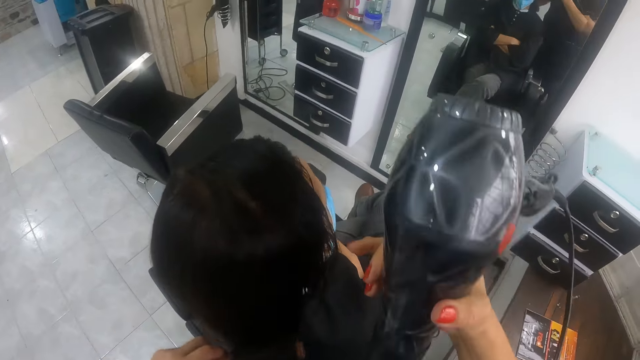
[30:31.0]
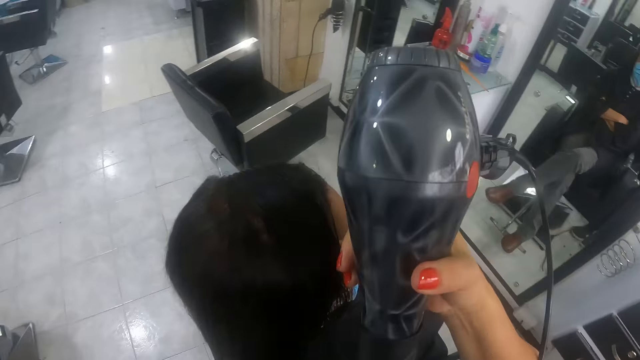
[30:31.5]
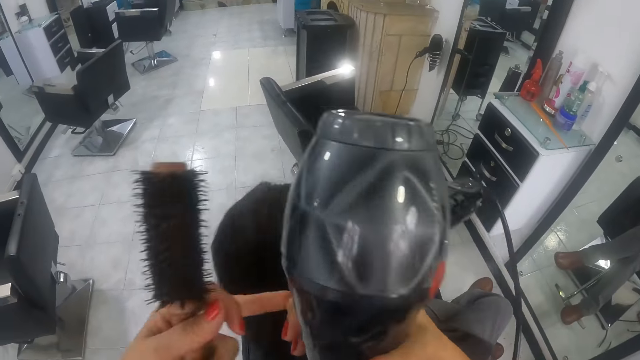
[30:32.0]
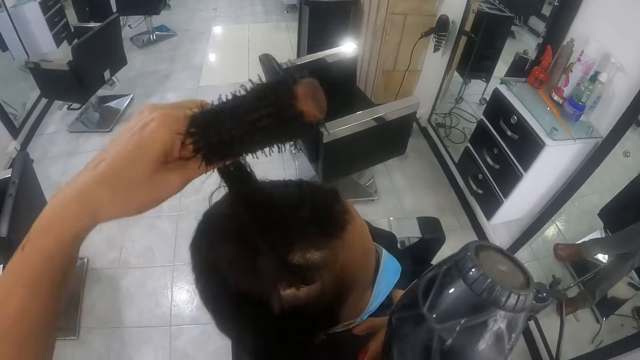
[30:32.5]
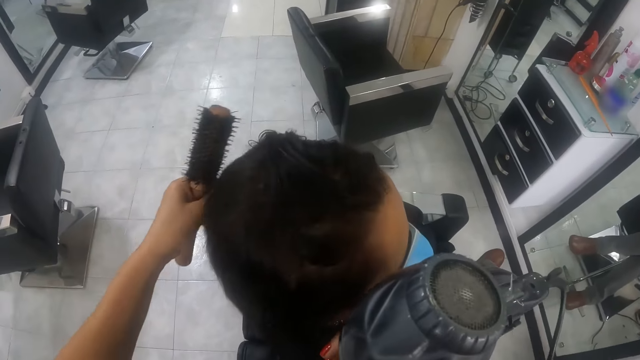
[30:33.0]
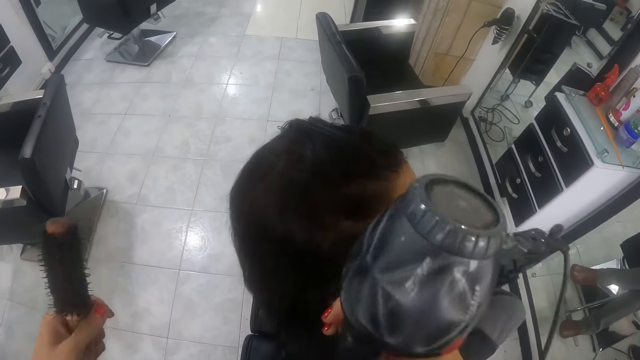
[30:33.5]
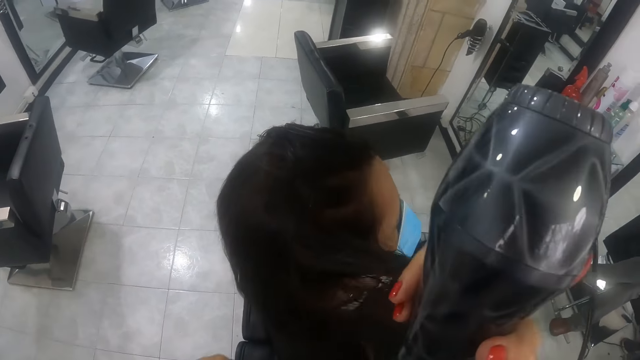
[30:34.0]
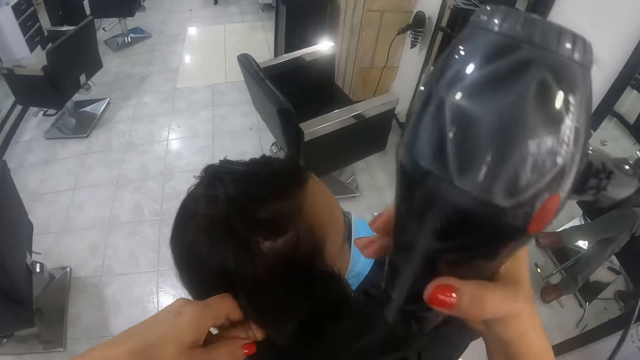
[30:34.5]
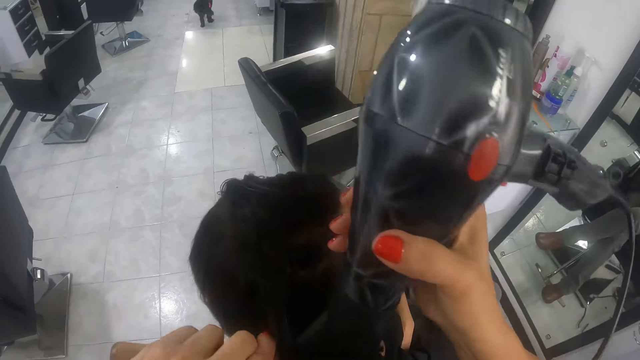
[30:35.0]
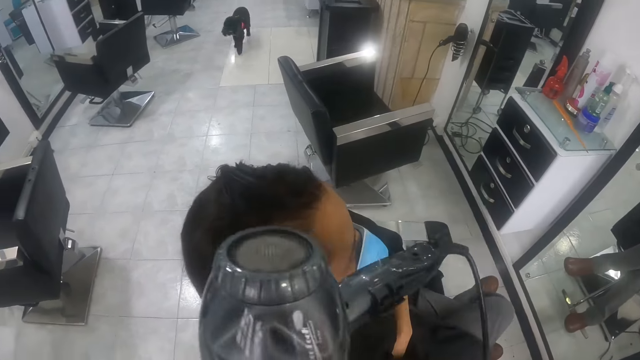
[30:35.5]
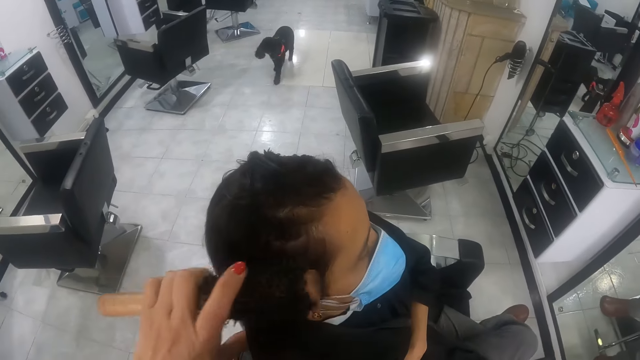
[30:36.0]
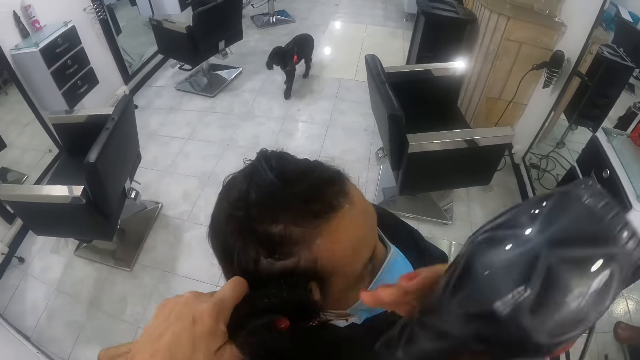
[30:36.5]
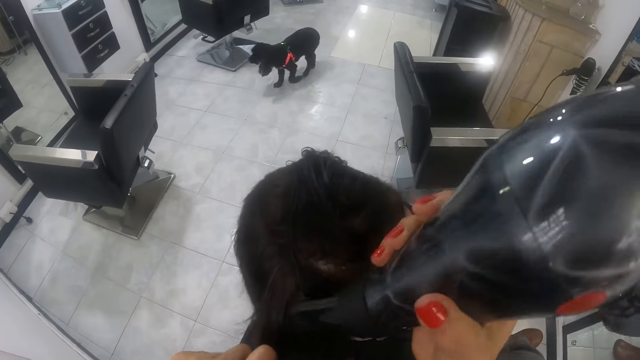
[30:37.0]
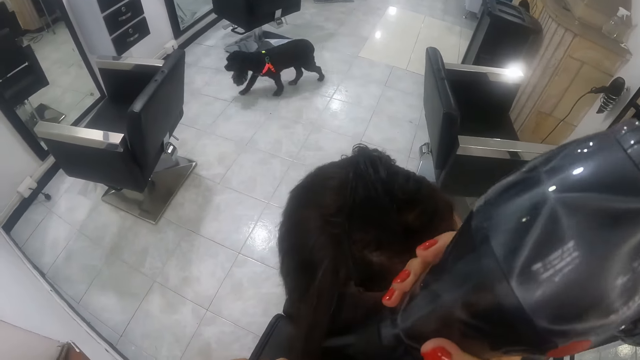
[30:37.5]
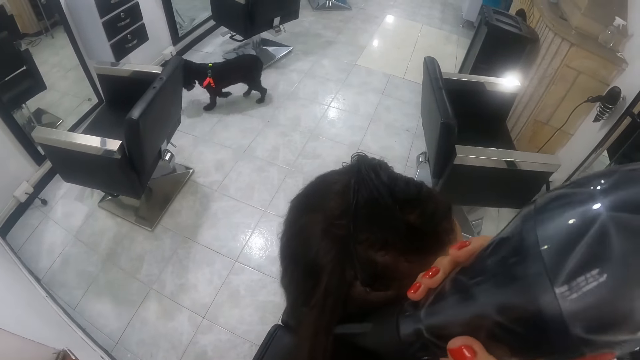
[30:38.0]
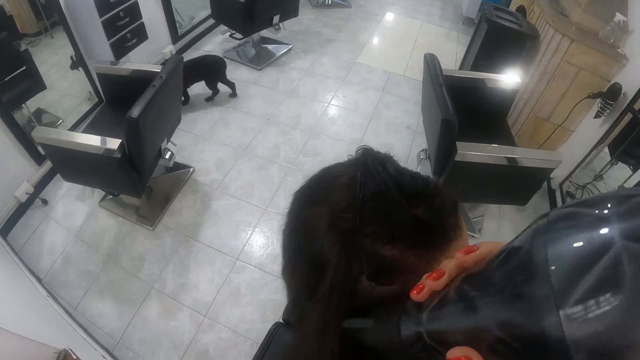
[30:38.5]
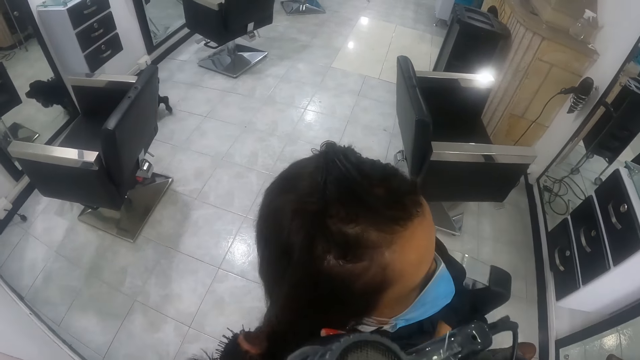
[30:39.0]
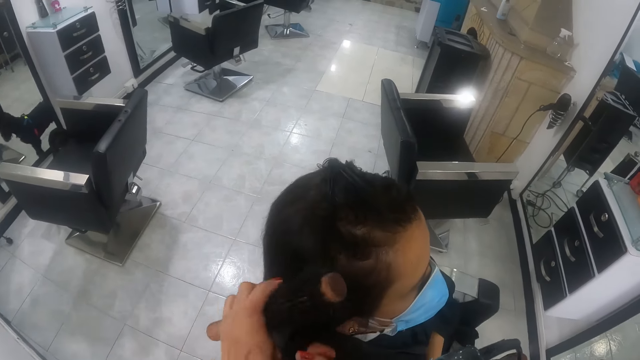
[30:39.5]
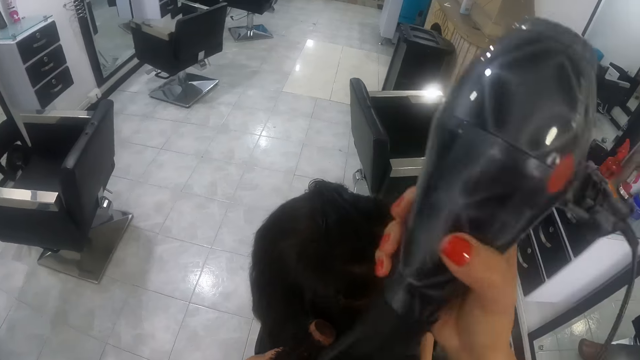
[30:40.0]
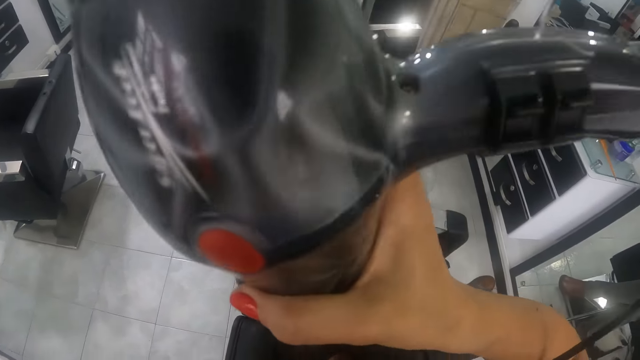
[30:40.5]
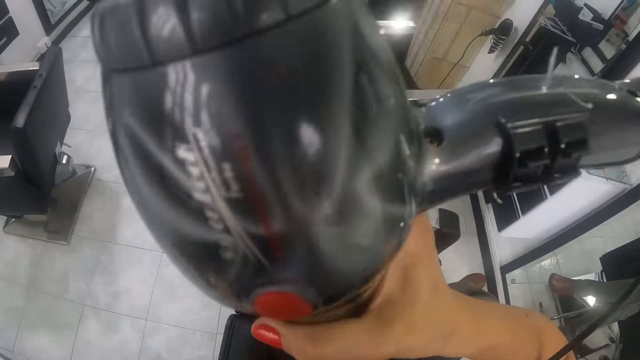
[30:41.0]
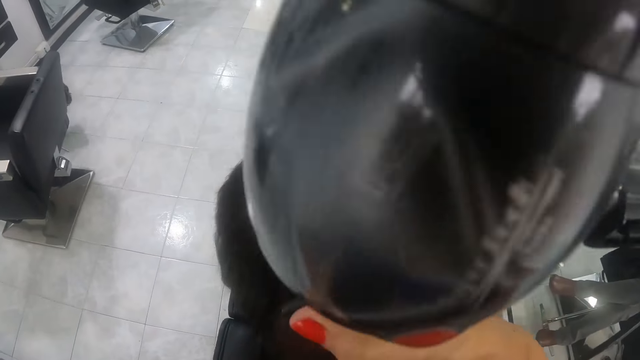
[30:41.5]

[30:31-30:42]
The camera wearer brushes the hair of the man with the round brush in her left hand. She pulls a portion of the hair of the man with her right hand. She passes the portion of the hair from her right hand to her left hand. She moves the portion of the hair in her left hand on the head of the man. She pulls a portion of the hair of the man with her right hand. She straightens the portion of the hair of the man from her right hand with the round brush in her left hand. A dog walks into the saloon. The camera wearer uses the hair dryer in her right hand on the portion of the hair of the man. She pulls the portion of the hair of the man from the round brush in her left hand with her right hand. She straightens the portion of the hair of the man from her right hand with the round brush in her left hand. She uses the hair dryer in her right hand on the portion of the hair of the man. She pulls the portion of the hair of the man from the round brush in her left hand with her right hand. She straightens the portion of the hair of the man from her right hand with the round brush in her left hand. She uses the hair dryer in her right hand on the portion of the hair of the man.

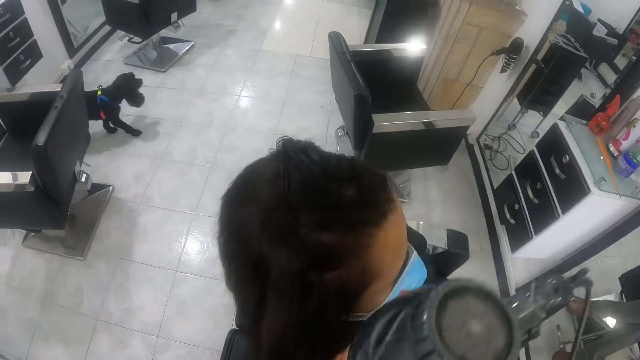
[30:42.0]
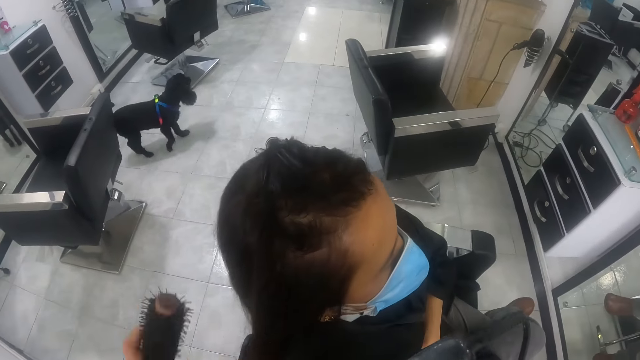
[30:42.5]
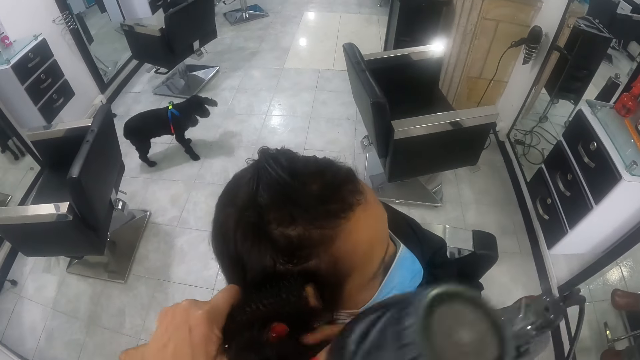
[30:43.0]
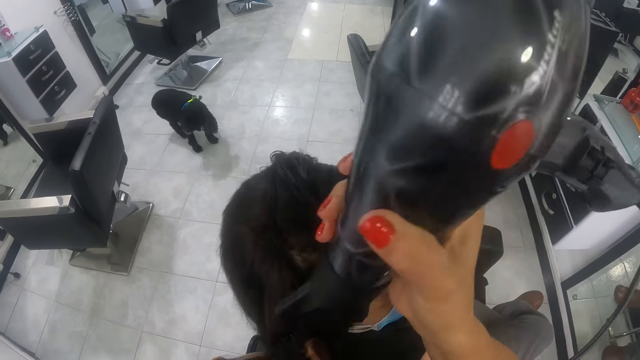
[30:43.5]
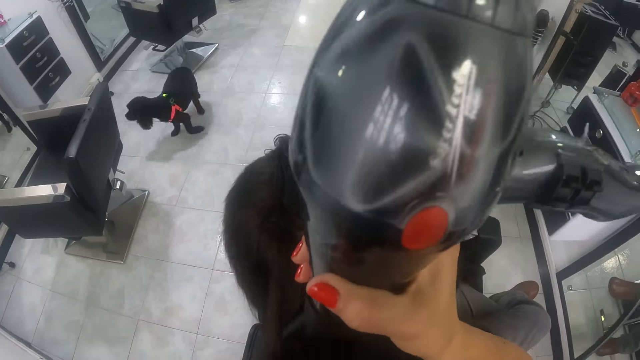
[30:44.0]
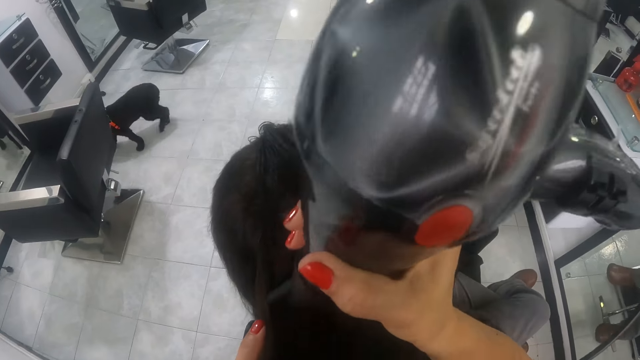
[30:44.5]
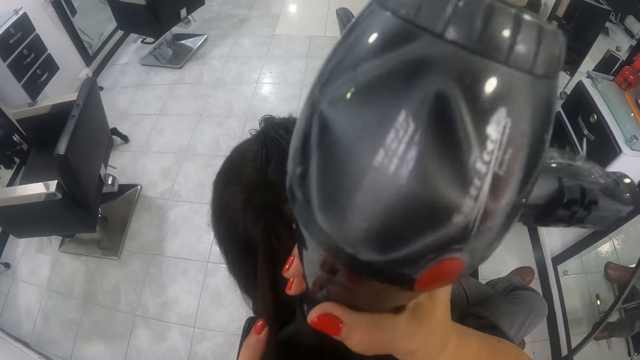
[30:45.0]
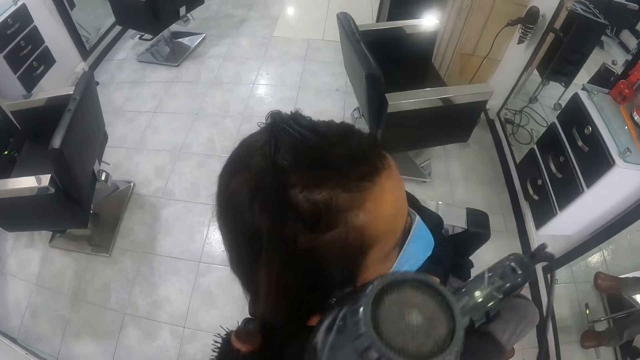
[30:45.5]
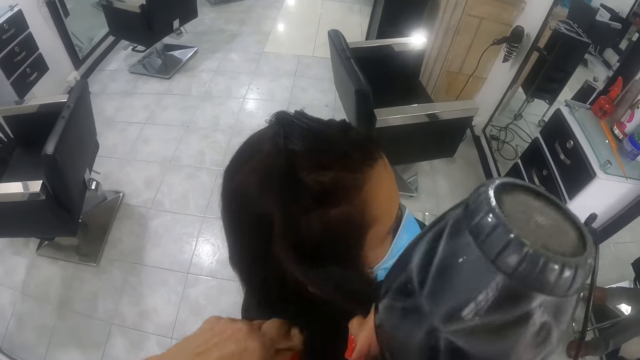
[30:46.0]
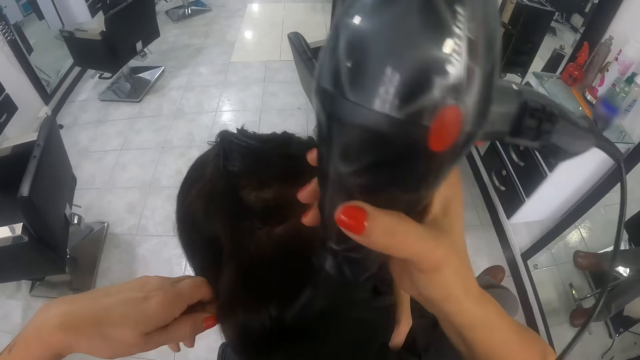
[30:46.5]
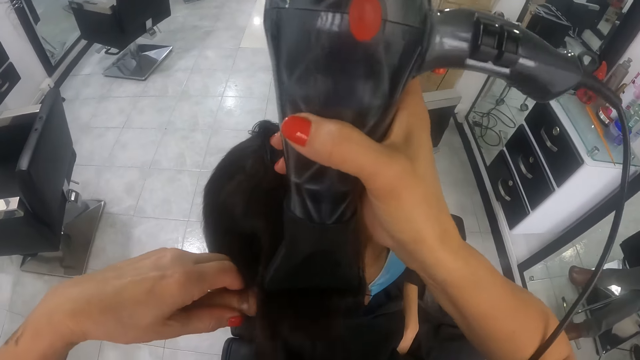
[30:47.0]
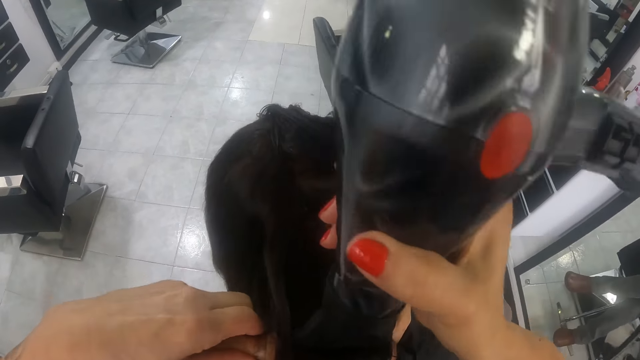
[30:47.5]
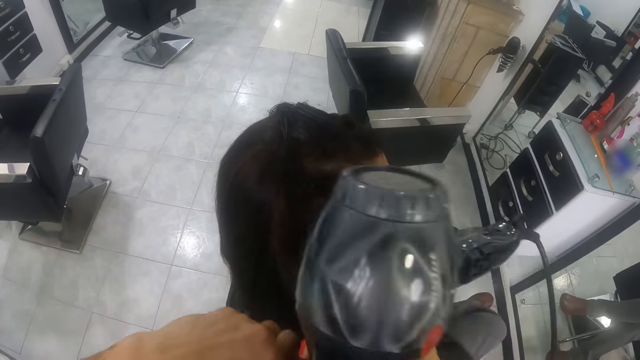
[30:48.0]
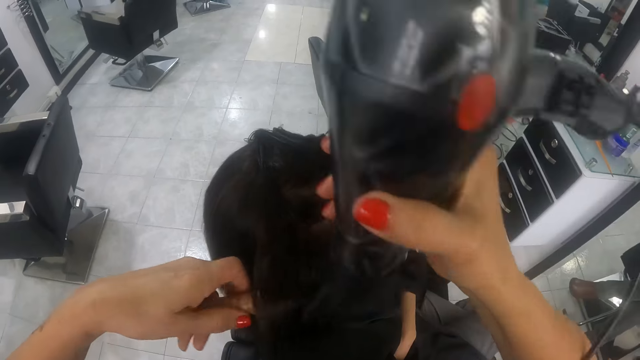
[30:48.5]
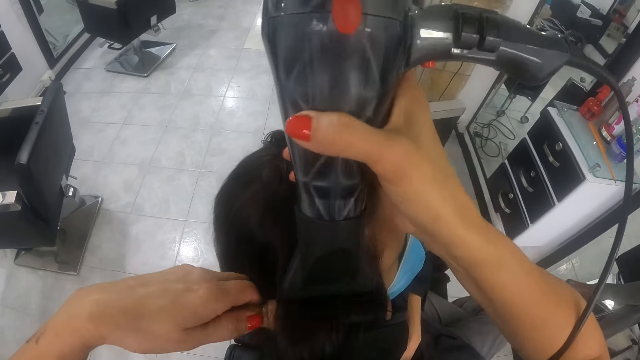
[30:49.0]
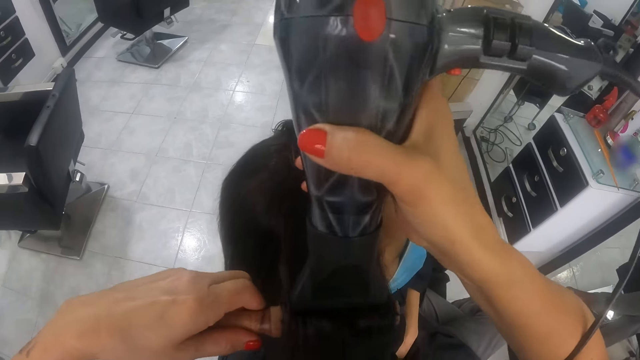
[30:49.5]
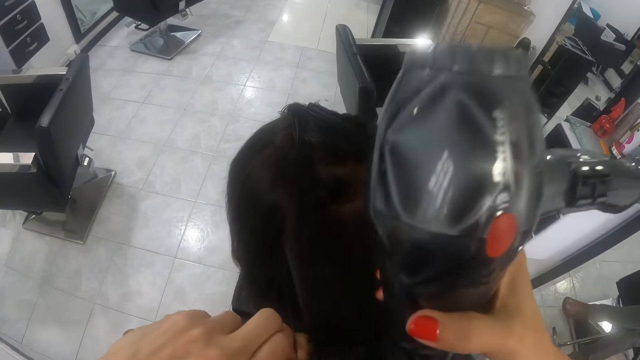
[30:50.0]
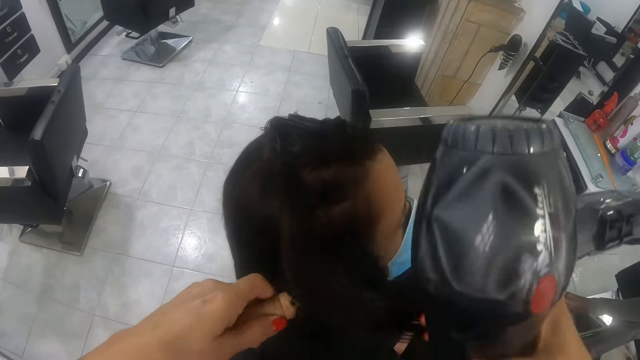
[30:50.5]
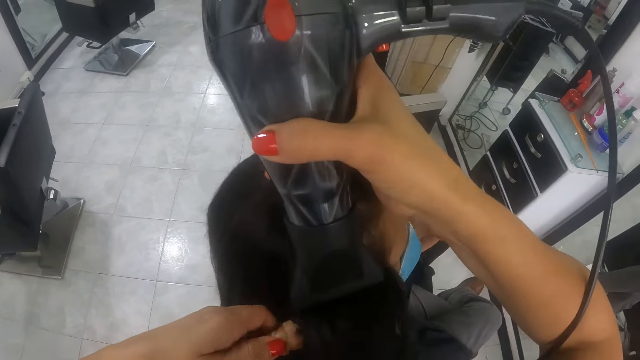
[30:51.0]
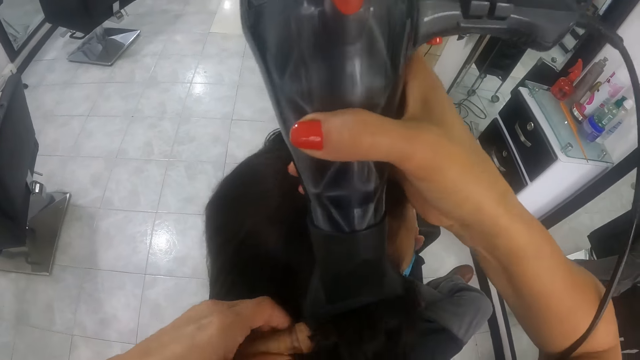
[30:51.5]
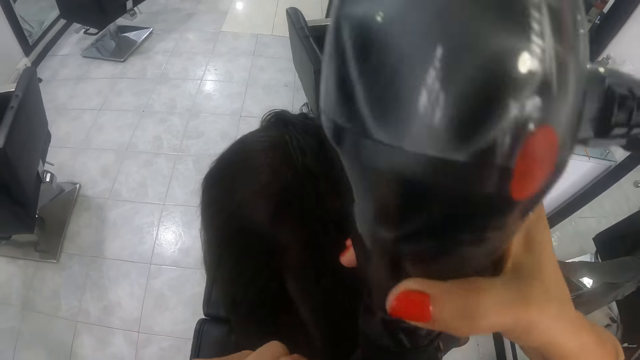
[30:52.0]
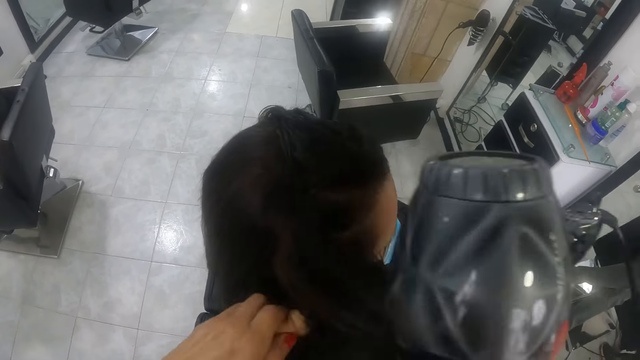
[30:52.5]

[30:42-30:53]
The camera wearer pulls the portion of the hair of the man from the round brush in her left hand with her right hand. She straightens the portion of the hair of the man from her right hand with the round brush in her left hand. She uses the hair dryer in her right hand on the portion of the hair of the man. She pulls the portion of the hair of the man from the round brush in her left hand with her right hand. She straightens the portion of the hair of the man from her right hand with the round brush in her left hand. She uses the hair dryer in her right hand on the portion of the hair of the man. She pulls the portion of the hair of the man from the round brush in her left hand with her right hand. She straightens the portion of the hair of the man from her right hand with the round brush in her left hand. She uses the hair dryer in her right hand on the portion of the hair of the man. She pulls the portion of the hair of the man from the round brush in her left hand with her right hand. She straightens the portion of the hair of the man from her right hand with the round brush in her left hand. She uses the hair dryer in her right hand on the portion of the hair of the man. She pulls the portion of the hair of the man from the round brush in her left hand with her right hand.
